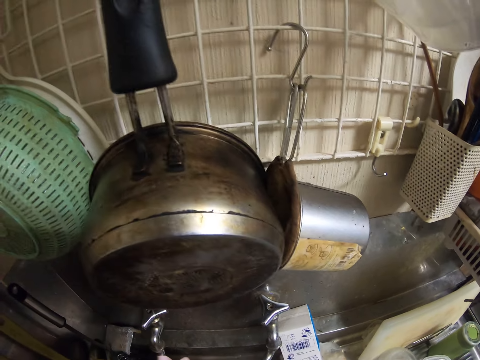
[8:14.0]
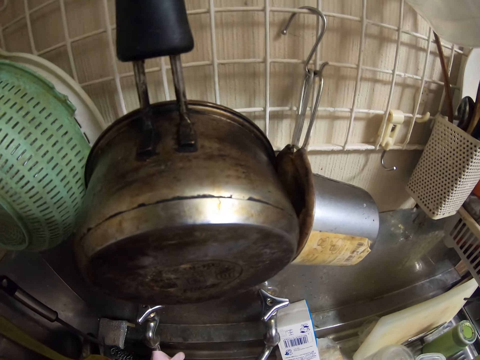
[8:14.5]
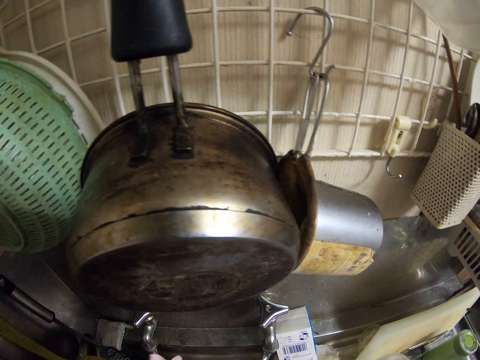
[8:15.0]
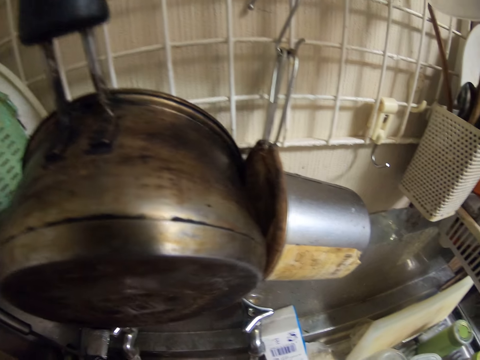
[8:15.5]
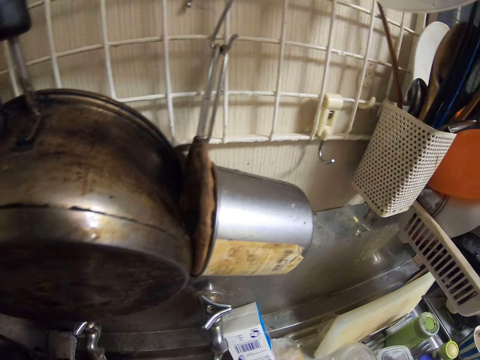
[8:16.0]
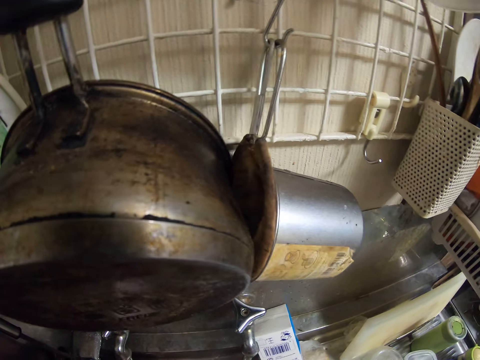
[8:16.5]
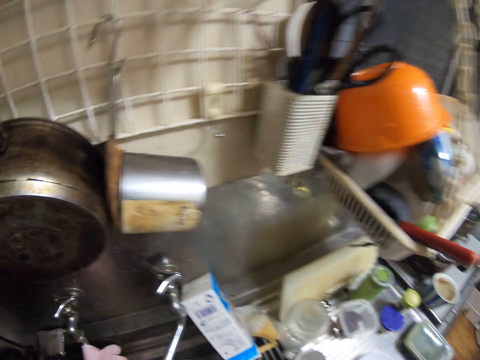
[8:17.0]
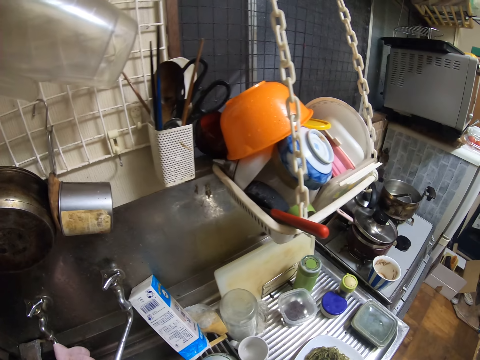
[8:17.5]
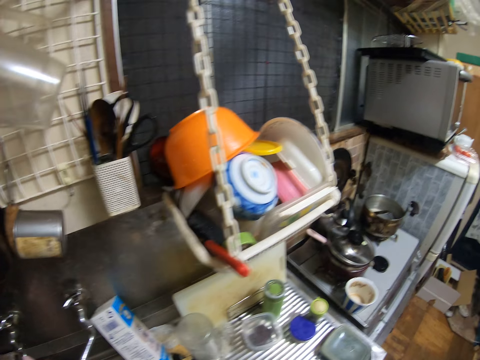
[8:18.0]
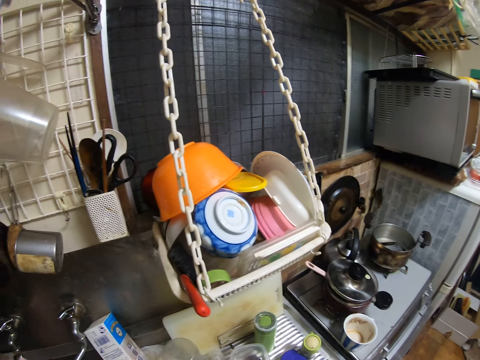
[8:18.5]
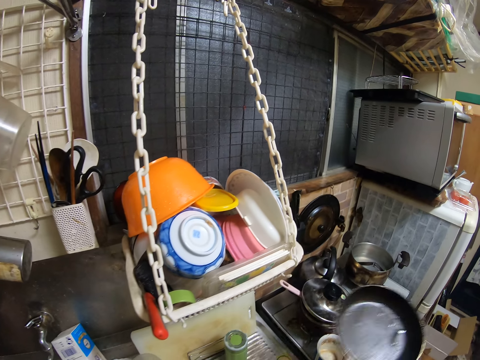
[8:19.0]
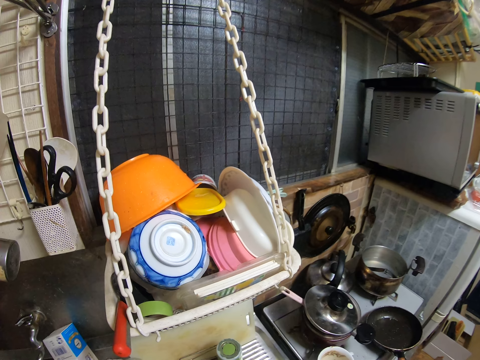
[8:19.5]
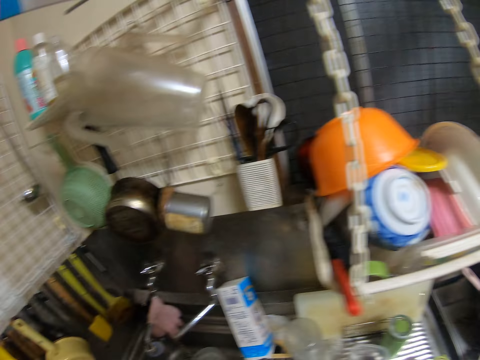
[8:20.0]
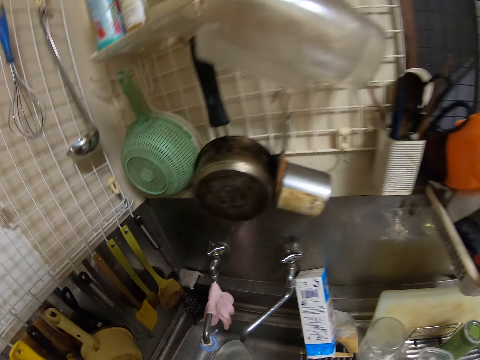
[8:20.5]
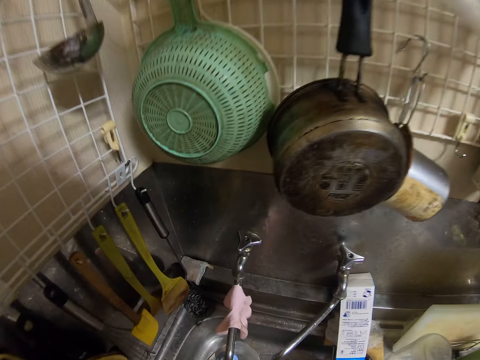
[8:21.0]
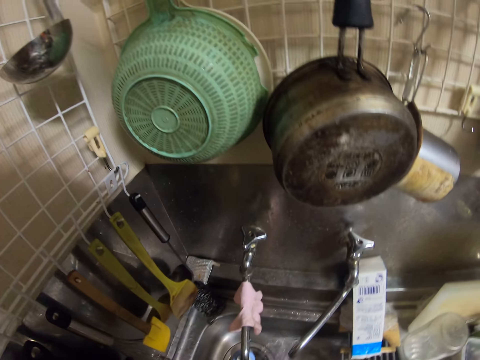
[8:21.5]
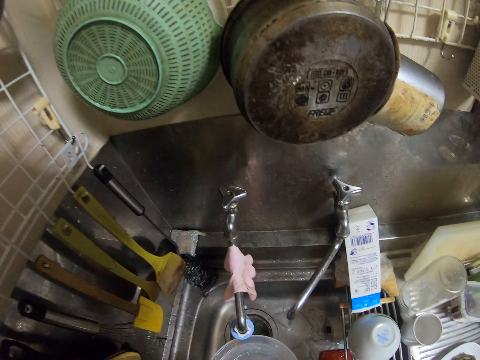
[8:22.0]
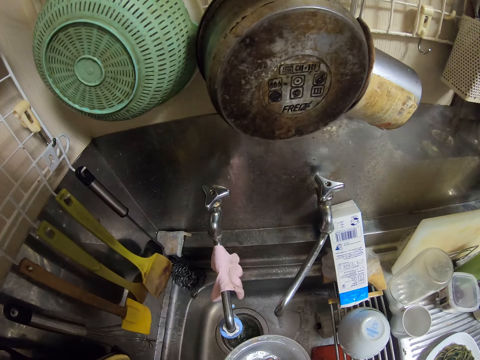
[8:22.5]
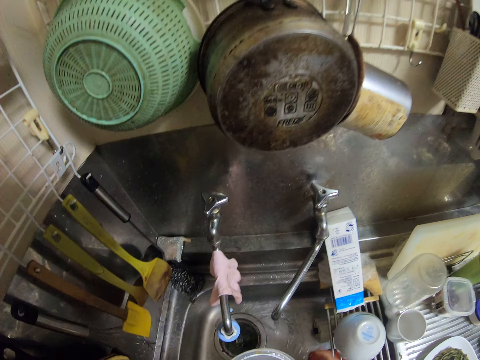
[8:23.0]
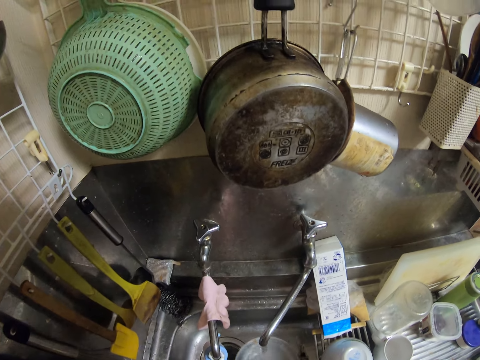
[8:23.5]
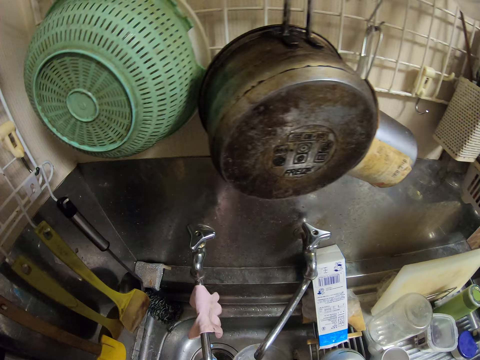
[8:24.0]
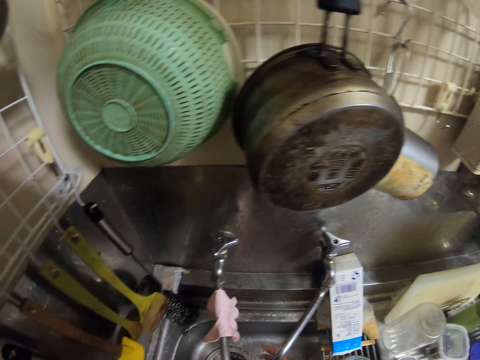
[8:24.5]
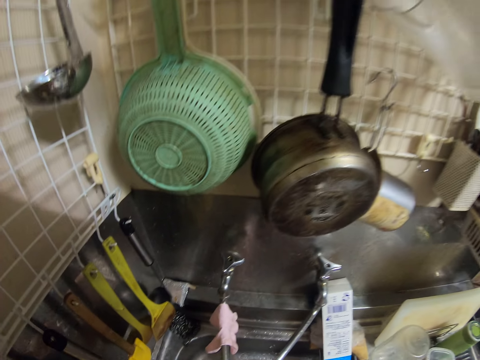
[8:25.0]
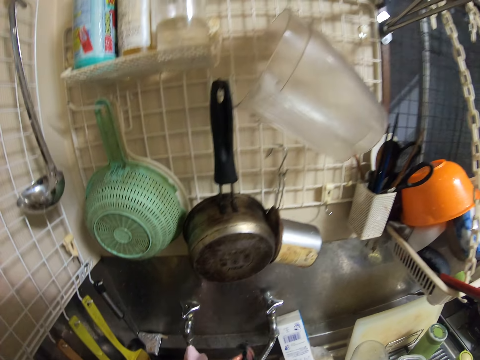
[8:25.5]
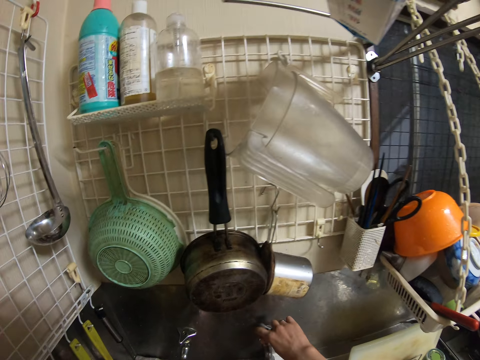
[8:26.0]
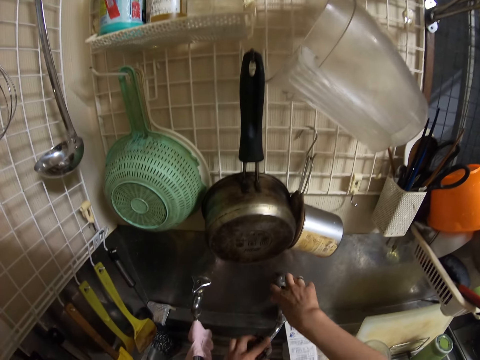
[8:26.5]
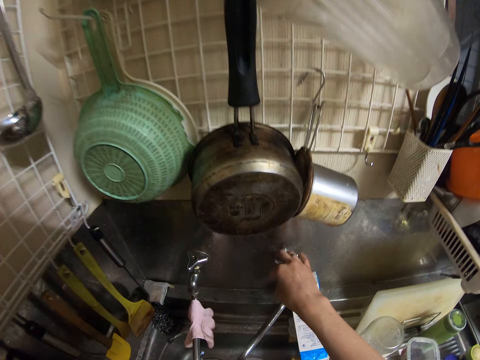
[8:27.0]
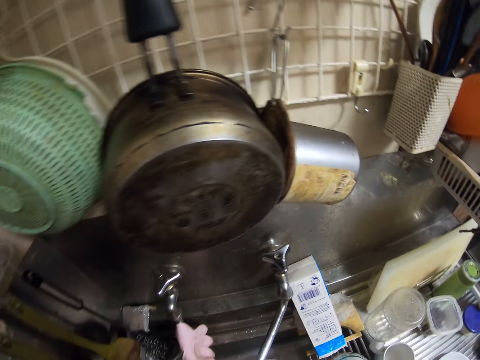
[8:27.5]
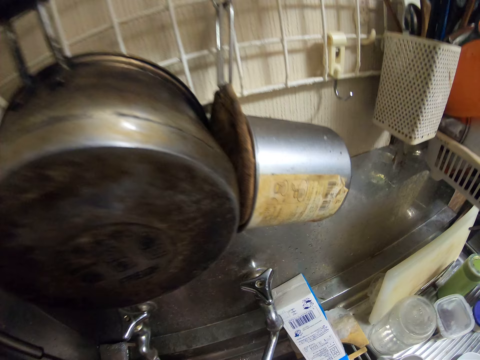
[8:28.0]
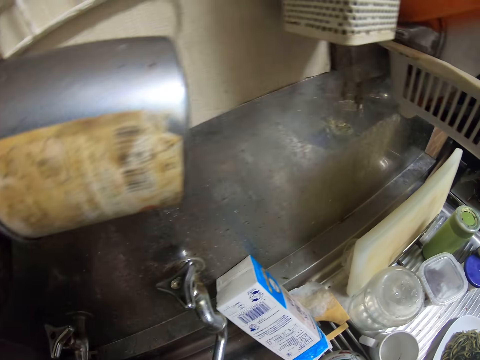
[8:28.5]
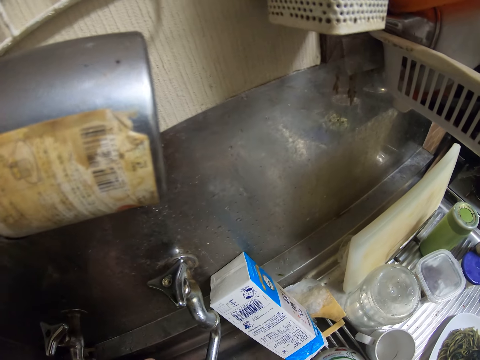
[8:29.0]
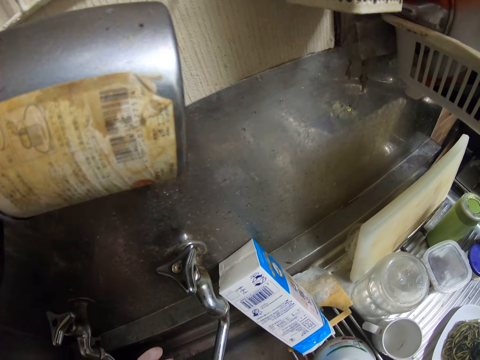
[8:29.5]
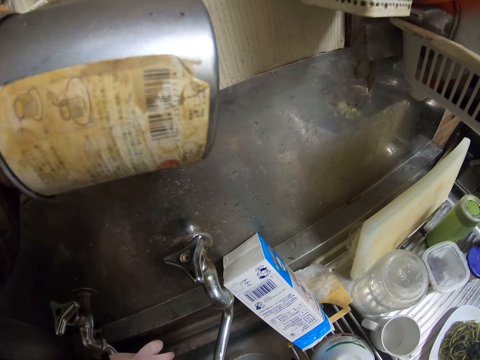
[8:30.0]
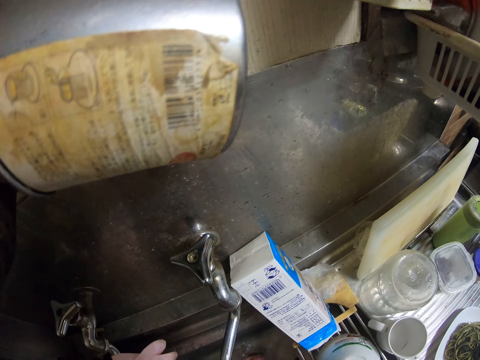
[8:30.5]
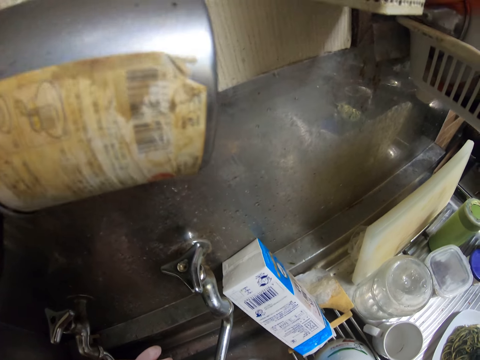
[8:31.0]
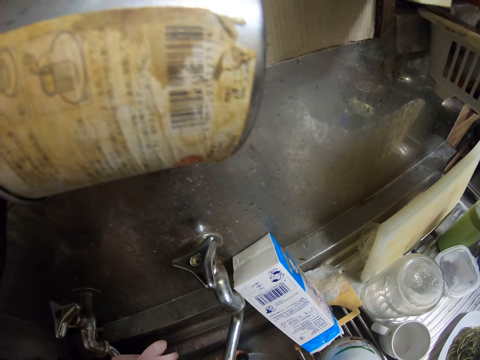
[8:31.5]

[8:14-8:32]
The camera wearer puts the cooking pan on the gas cooker. They pick up a white bowl. They wash. They drop the white bowl. They wash the bowl. They close the tap. They wash the bowl.

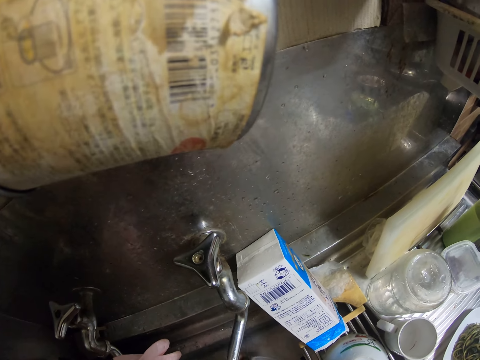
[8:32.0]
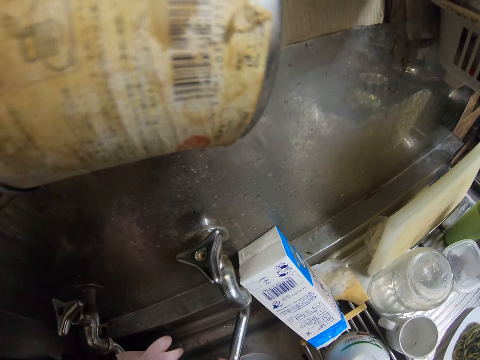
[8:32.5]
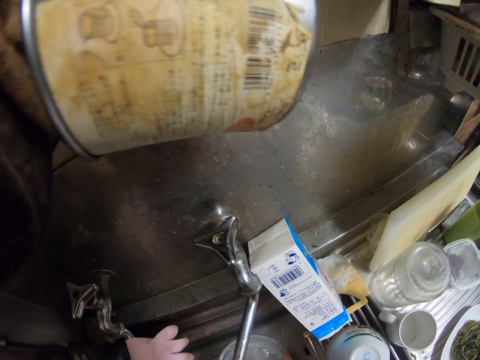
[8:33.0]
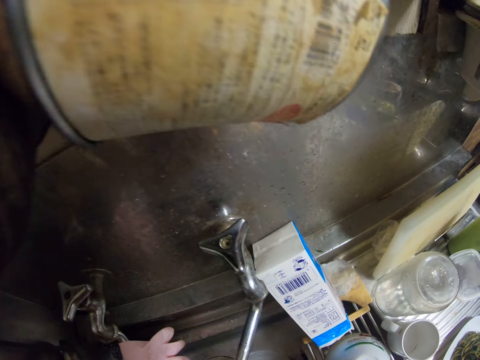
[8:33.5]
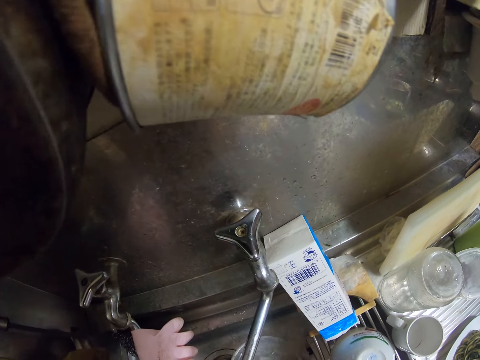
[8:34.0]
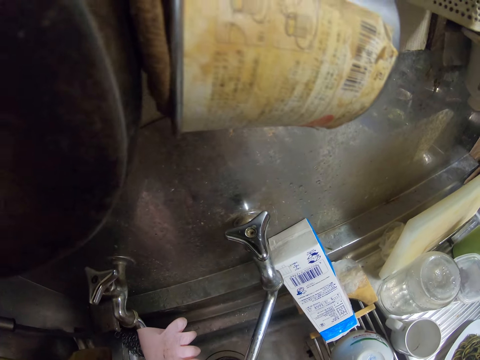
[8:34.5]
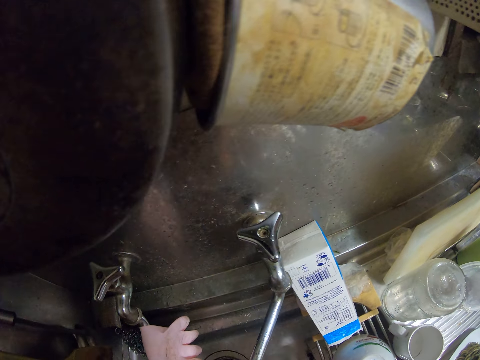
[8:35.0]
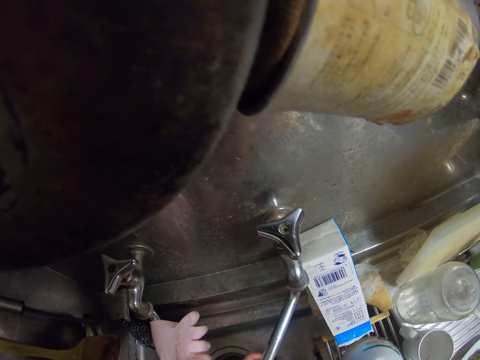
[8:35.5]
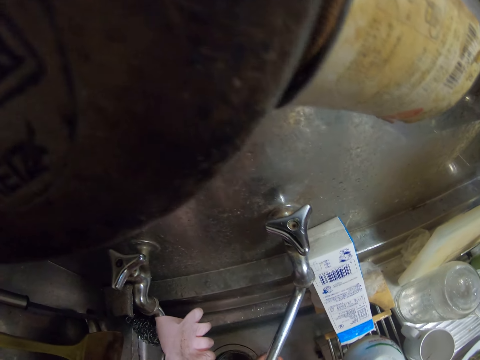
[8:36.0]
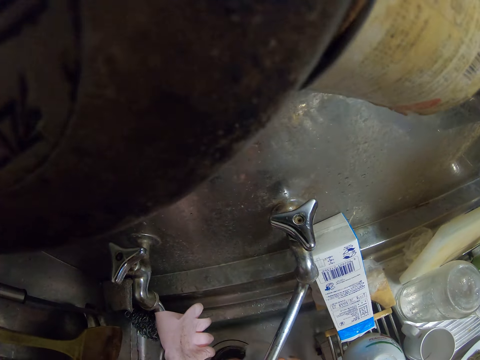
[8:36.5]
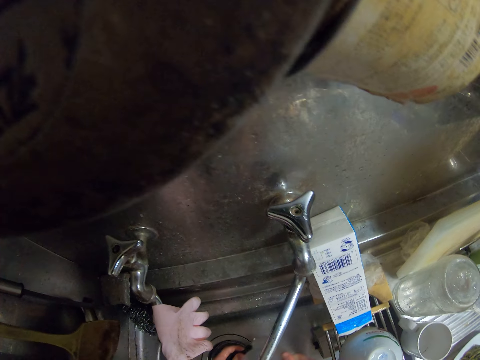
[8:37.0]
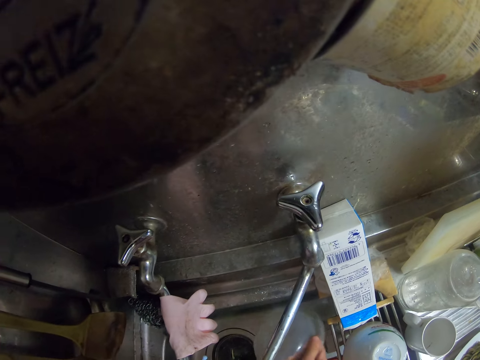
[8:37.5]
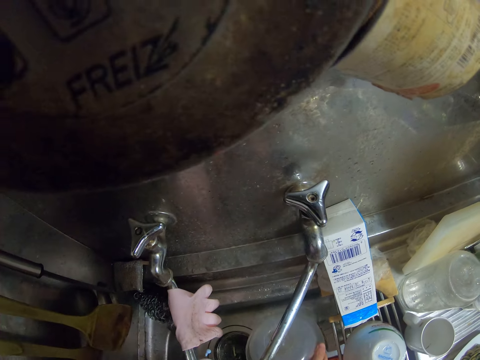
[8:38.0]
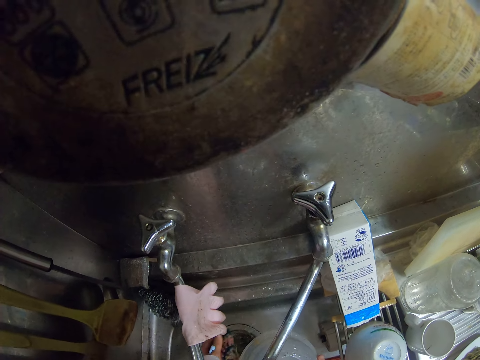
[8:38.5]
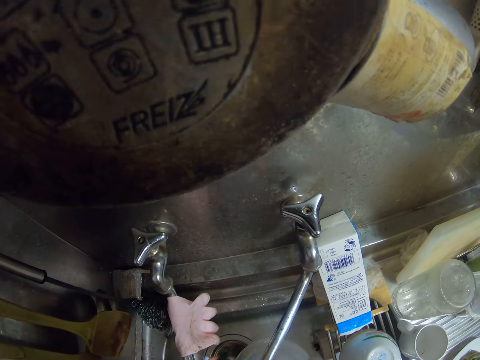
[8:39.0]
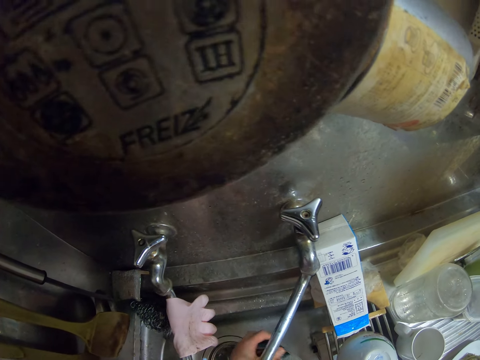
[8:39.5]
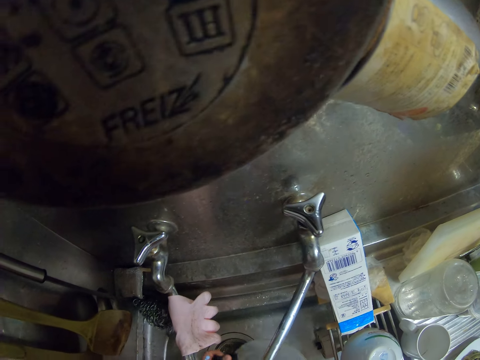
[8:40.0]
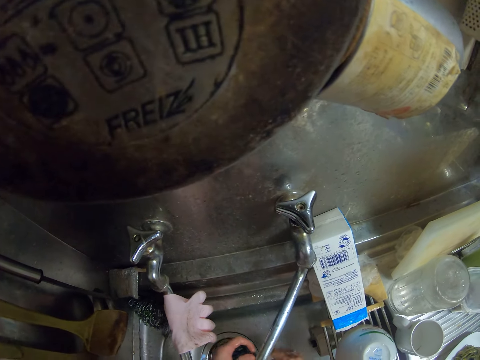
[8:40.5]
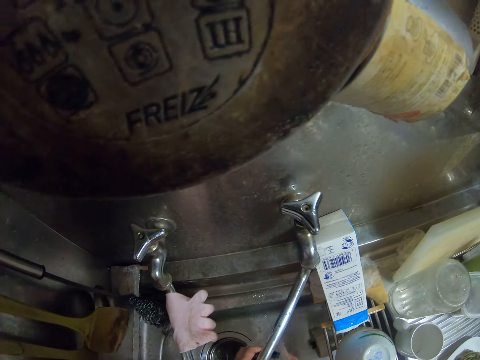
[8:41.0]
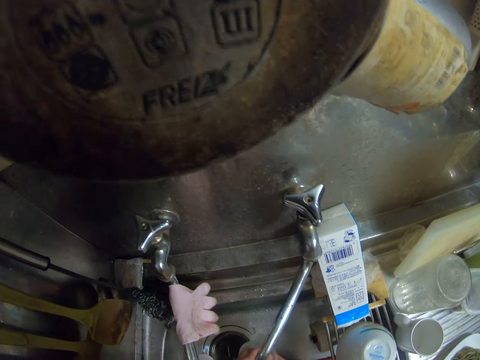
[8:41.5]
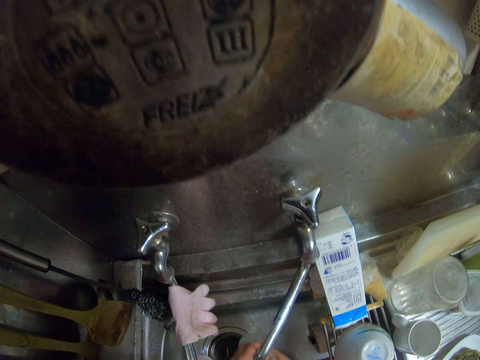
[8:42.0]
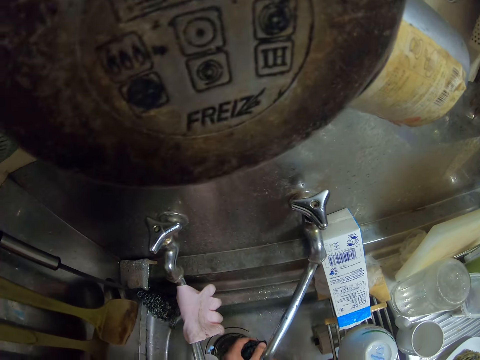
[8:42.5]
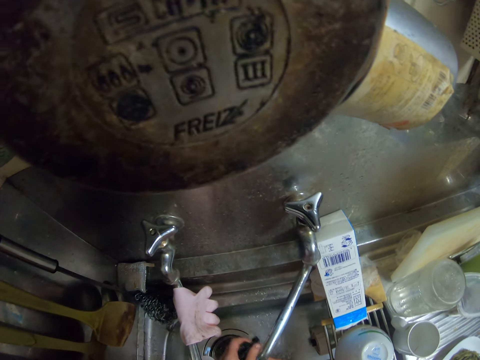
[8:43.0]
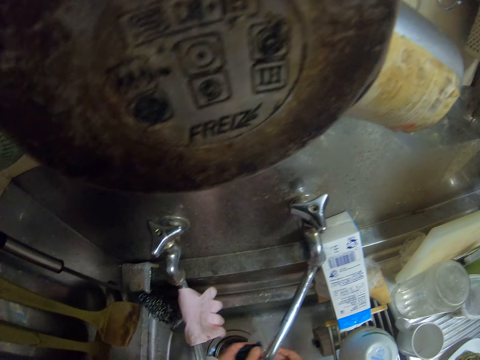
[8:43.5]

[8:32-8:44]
The camera wearer moves.
